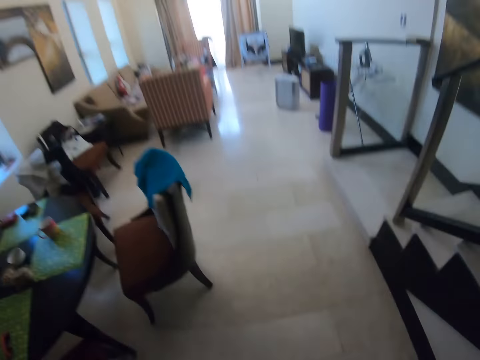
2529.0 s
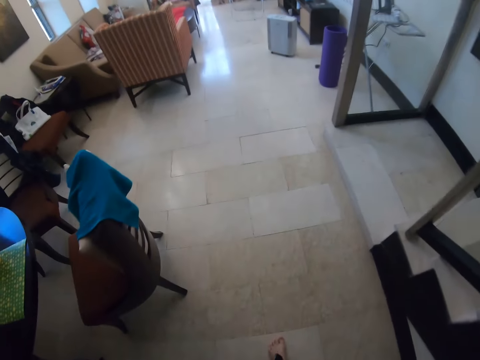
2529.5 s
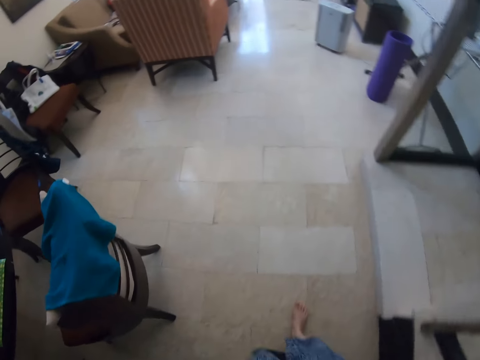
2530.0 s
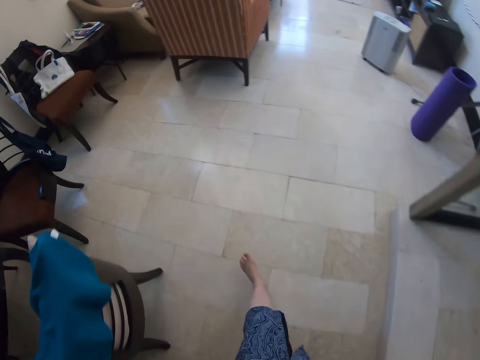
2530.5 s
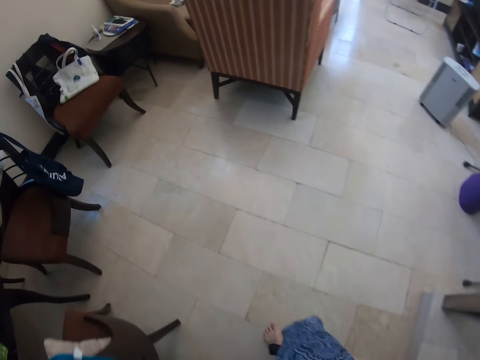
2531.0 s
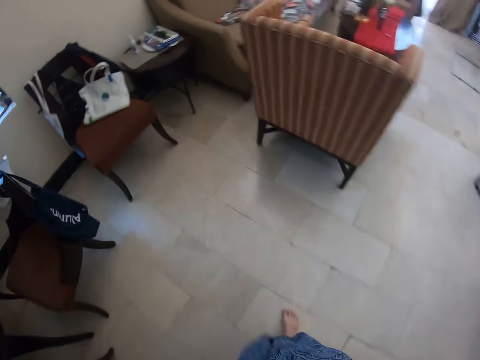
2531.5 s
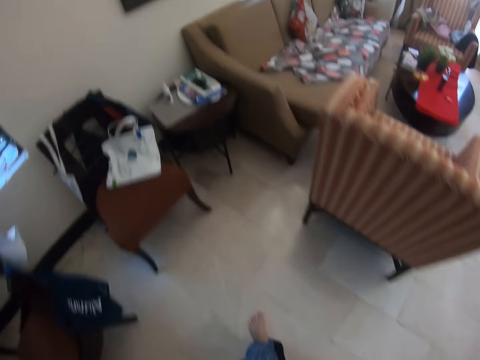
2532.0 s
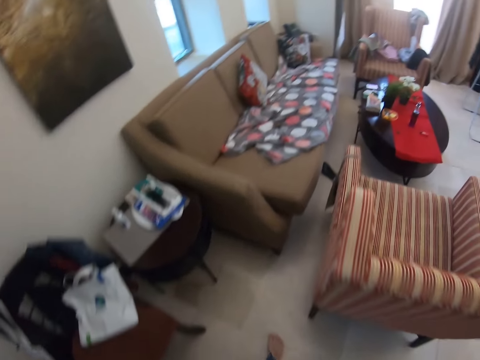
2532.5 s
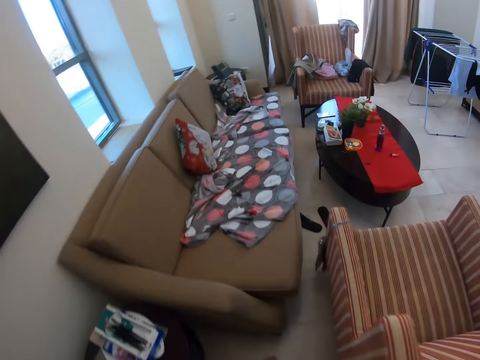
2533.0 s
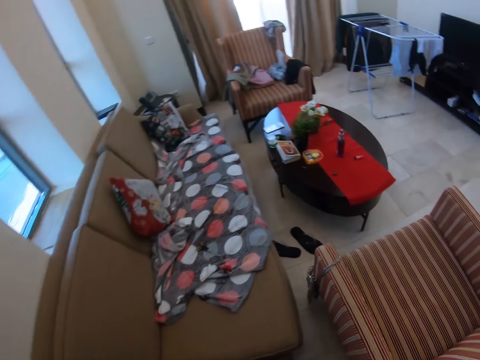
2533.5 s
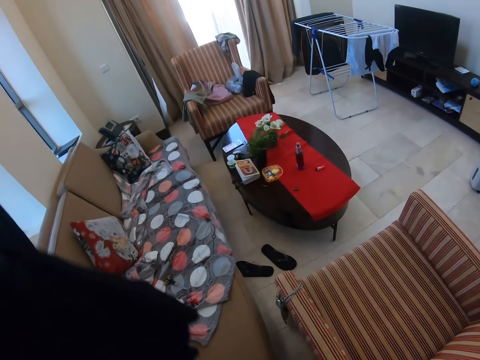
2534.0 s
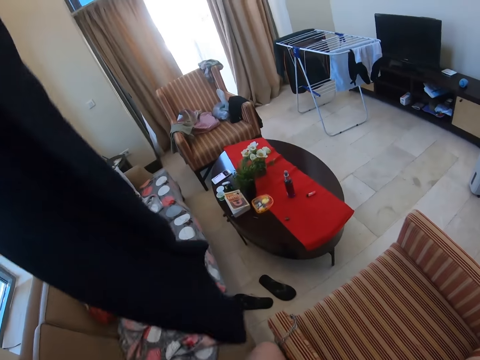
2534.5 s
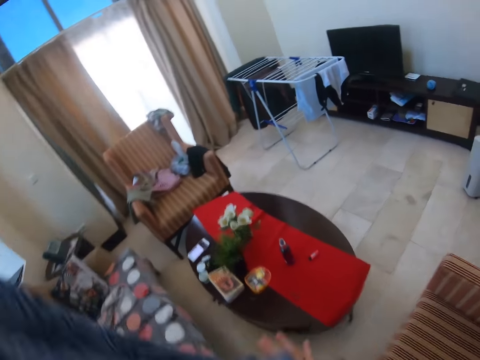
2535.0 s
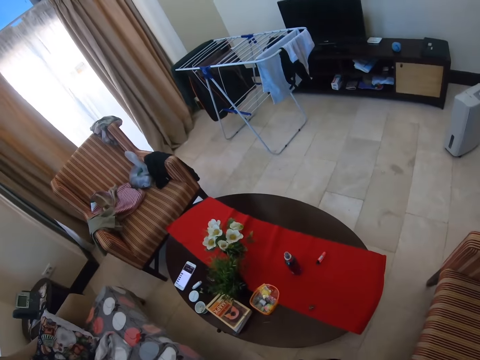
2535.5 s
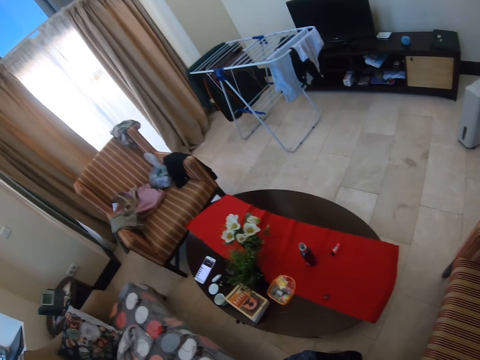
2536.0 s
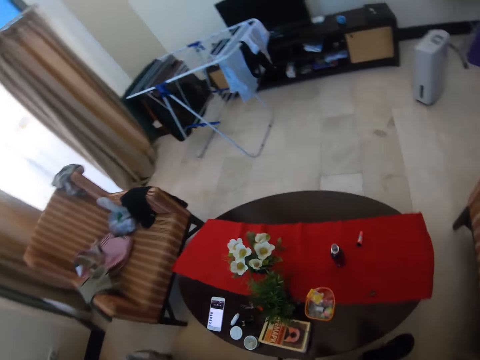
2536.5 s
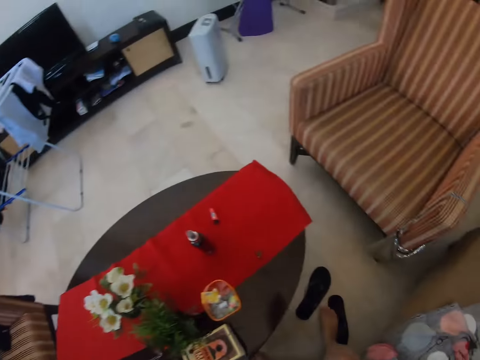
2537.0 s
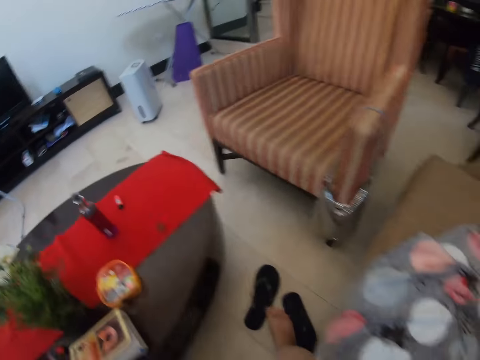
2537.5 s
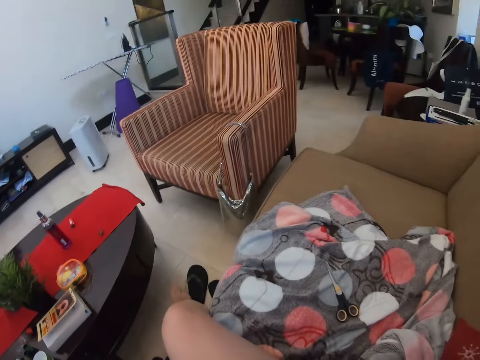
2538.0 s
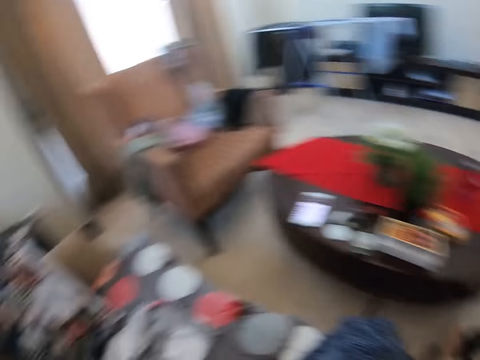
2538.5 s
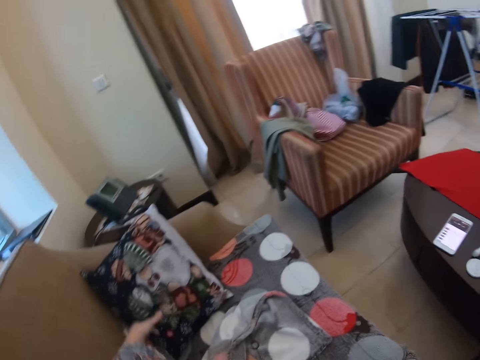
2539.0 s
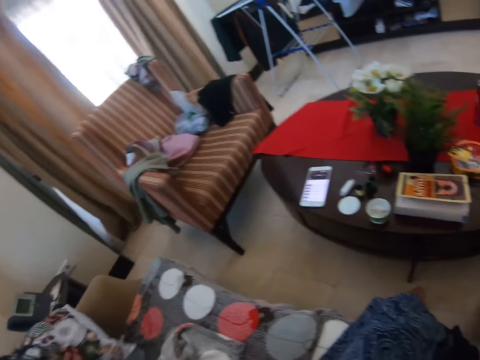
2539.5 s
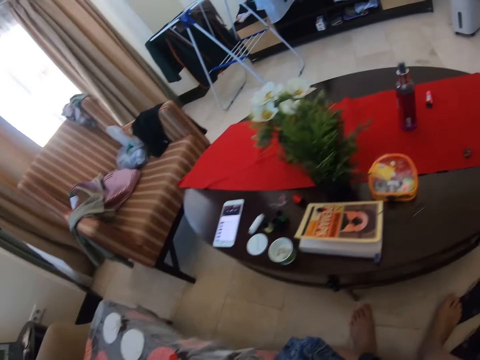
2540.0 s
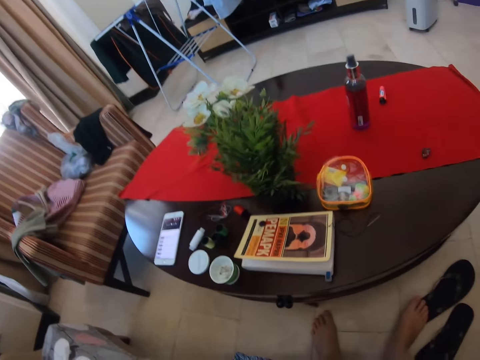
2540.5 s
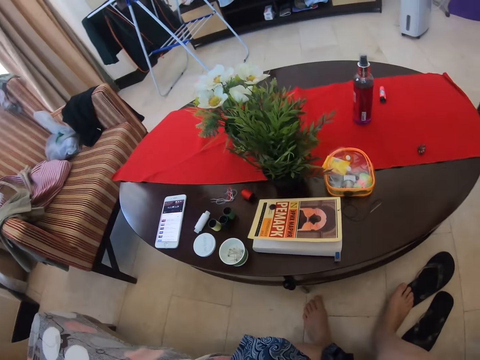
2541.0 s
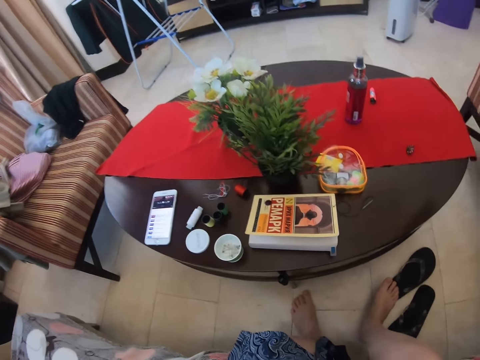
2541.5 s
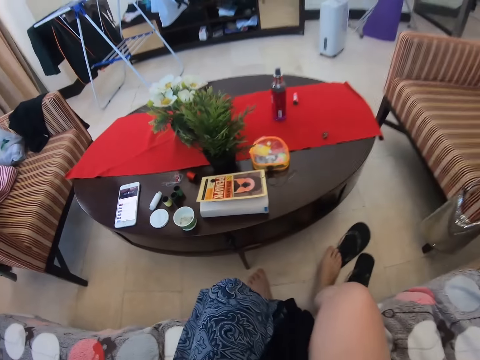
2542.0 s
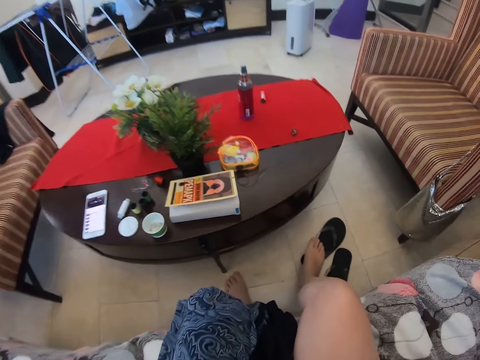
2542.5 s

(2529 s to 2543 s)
The camera wearer sits on the couch. They look around the room.

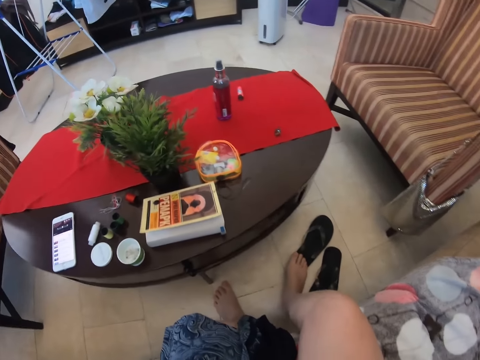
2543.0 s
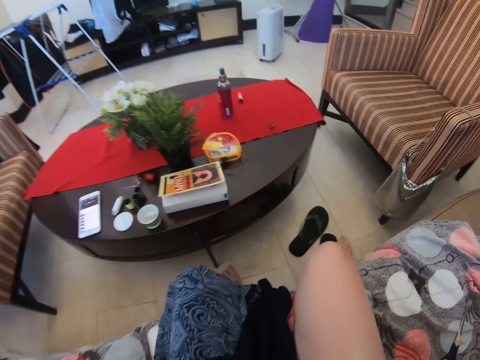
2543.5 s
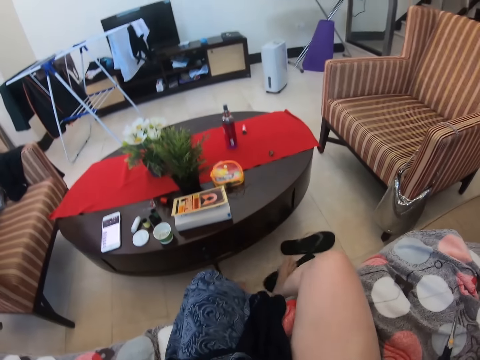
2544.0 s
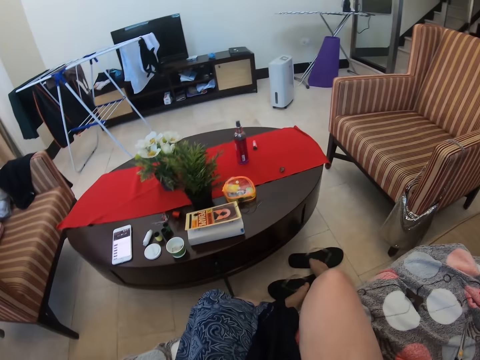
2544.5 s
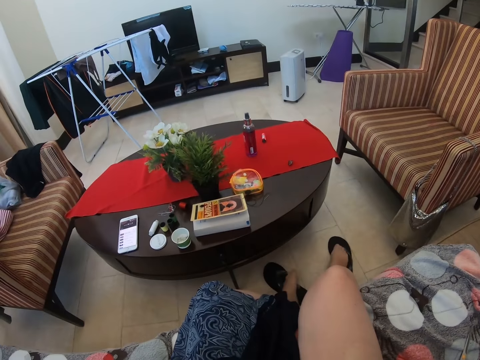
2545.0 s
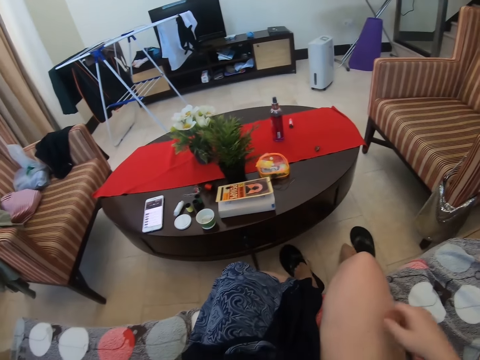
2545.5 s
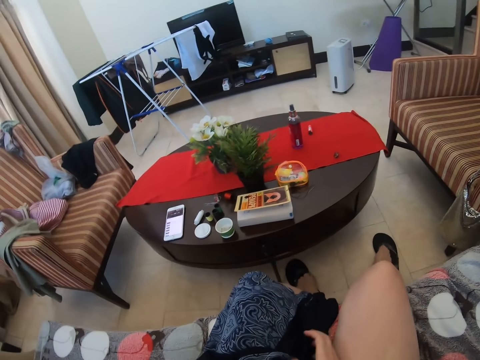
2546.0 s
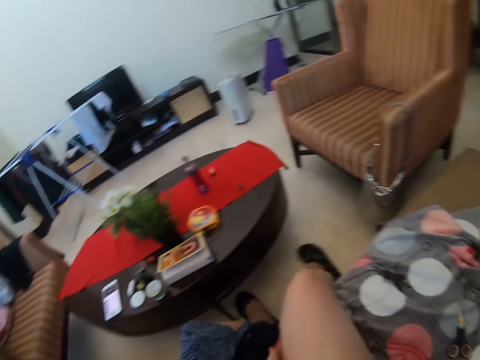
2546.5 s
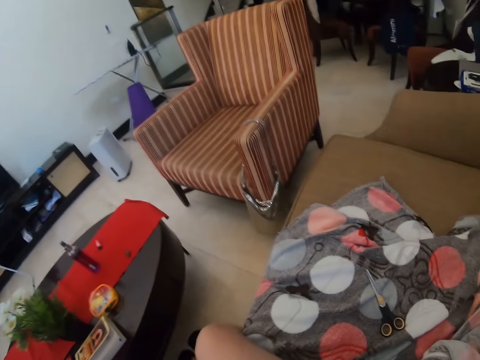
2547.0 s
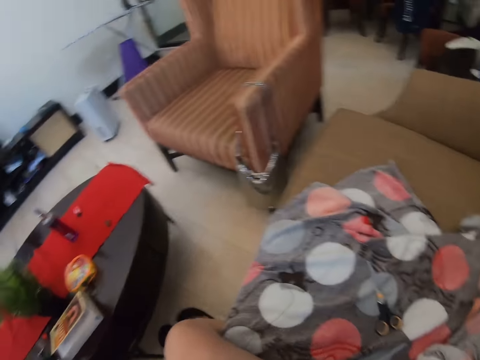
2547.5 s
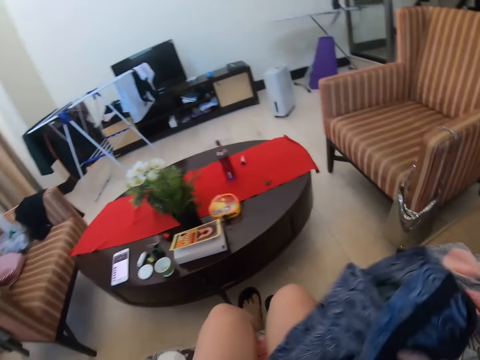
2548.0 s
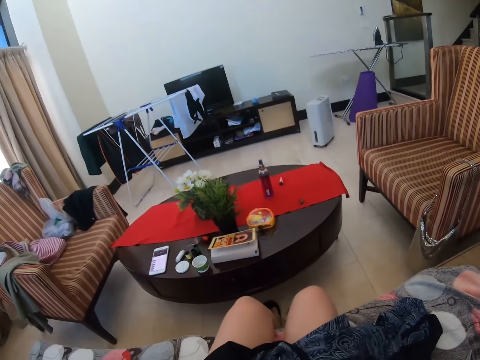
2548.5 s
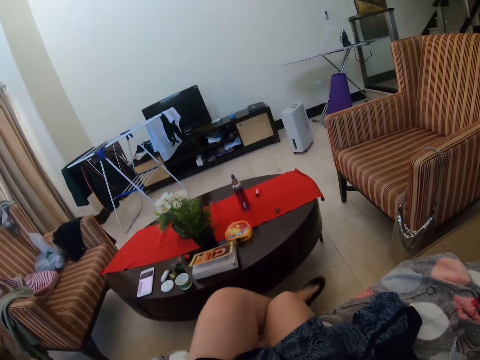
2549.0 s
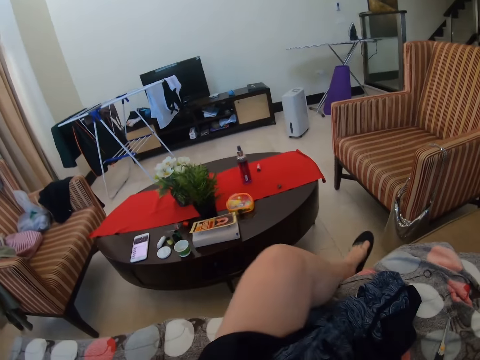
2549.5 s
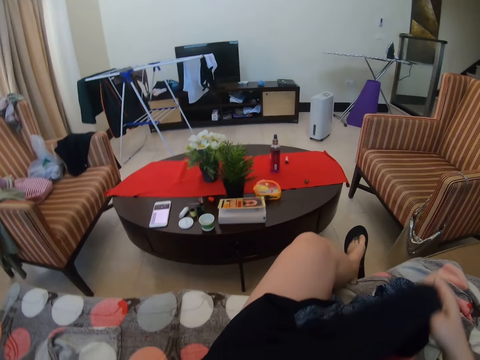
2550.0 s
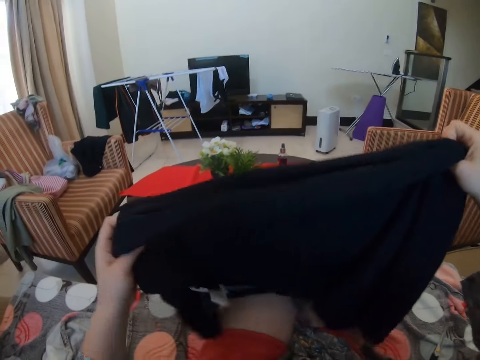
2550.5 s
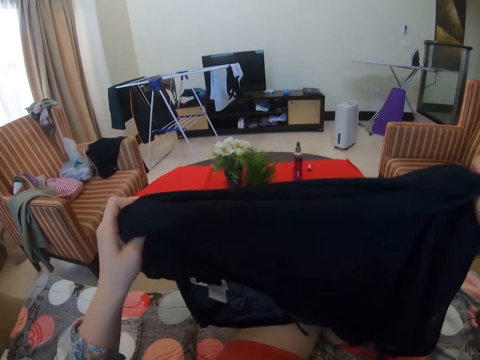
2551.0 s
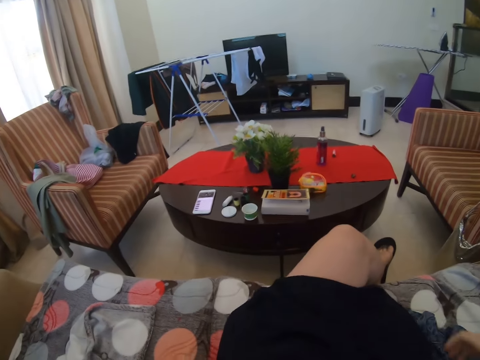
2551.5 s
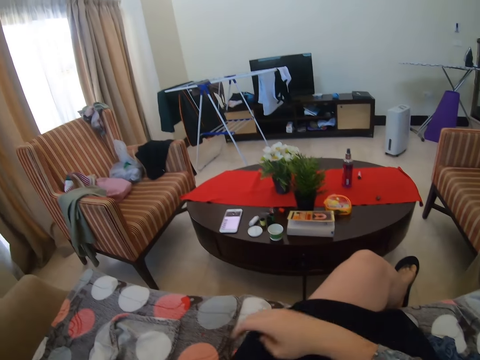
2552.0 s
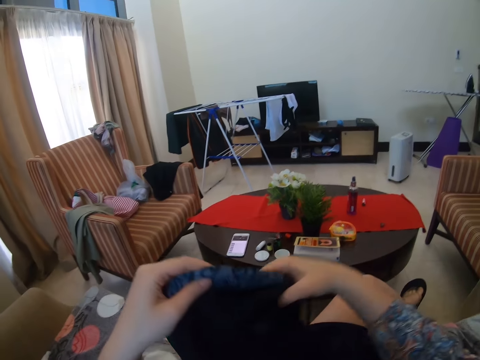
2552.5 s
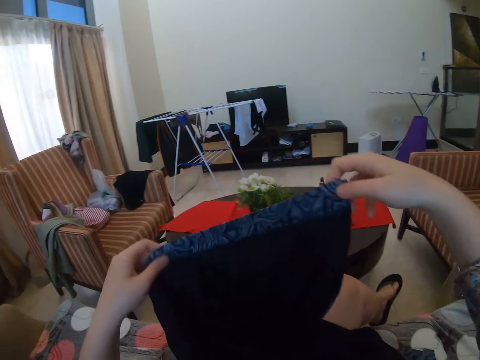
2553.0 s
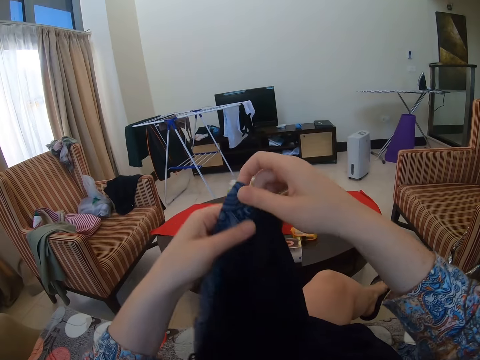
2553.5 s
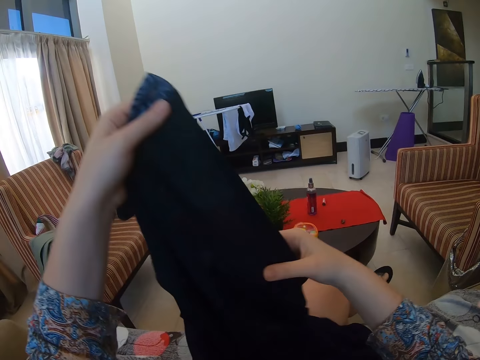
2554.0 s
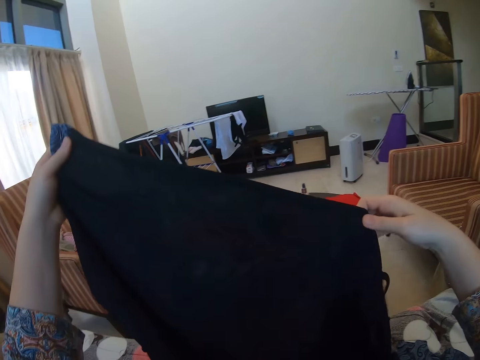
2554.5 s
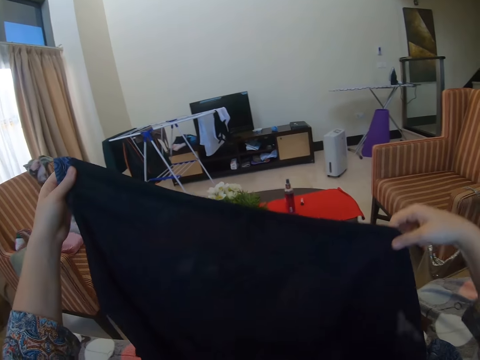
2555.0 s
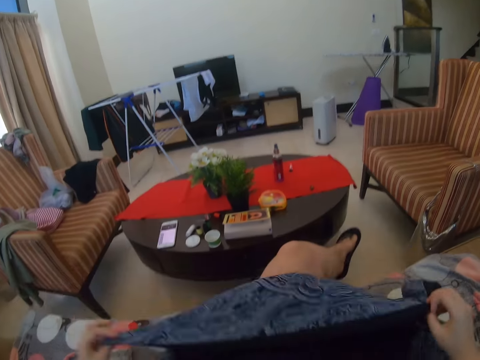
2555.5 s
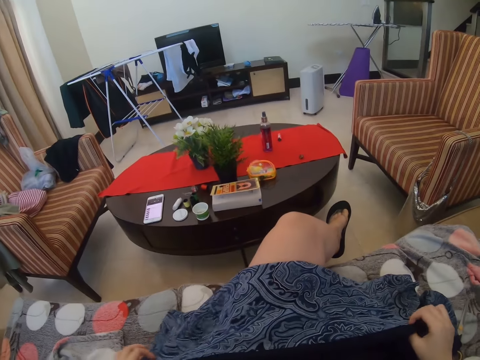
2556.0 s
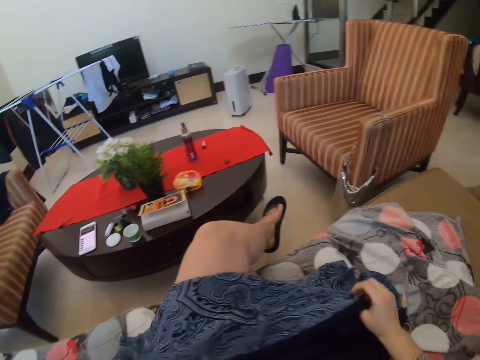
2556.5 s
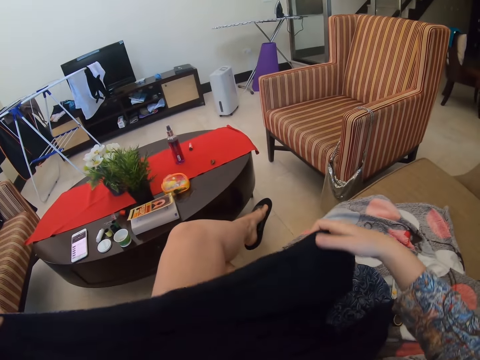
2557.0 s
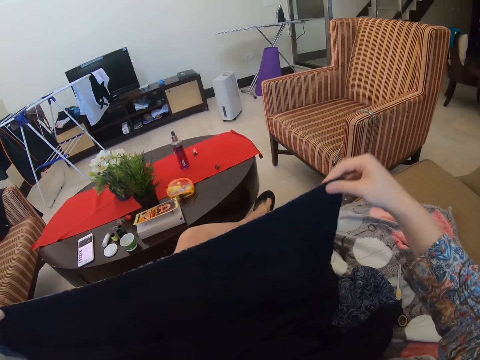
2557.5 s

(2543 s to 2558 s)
The camera wearer wears her sandals. She looks around the room. She holds the leso. She crosses her legs. She lifts the cloth. She looks at the fabric. She holds the cloth. She places the cloth on her lap.
